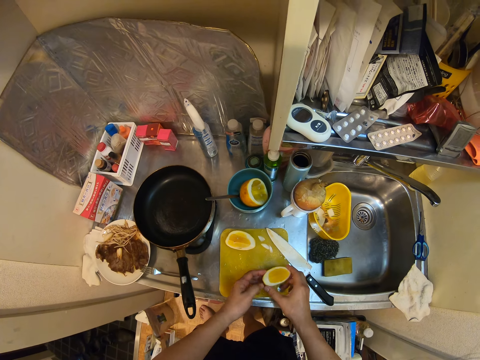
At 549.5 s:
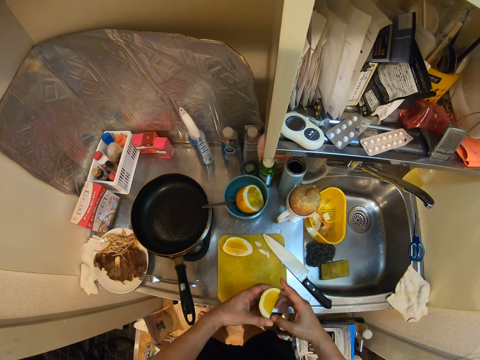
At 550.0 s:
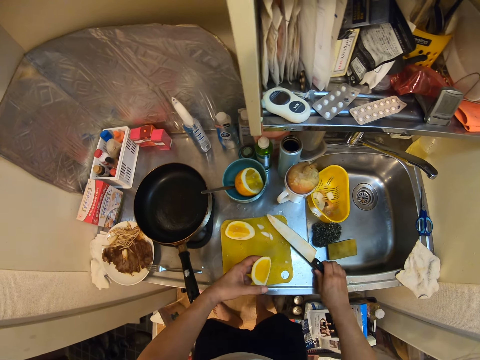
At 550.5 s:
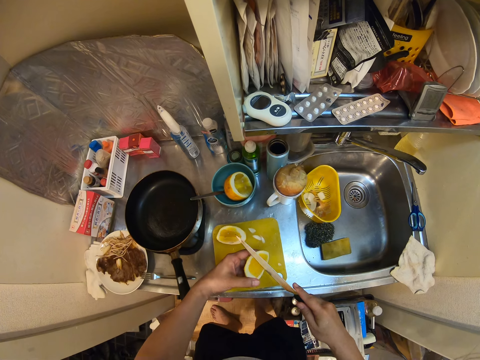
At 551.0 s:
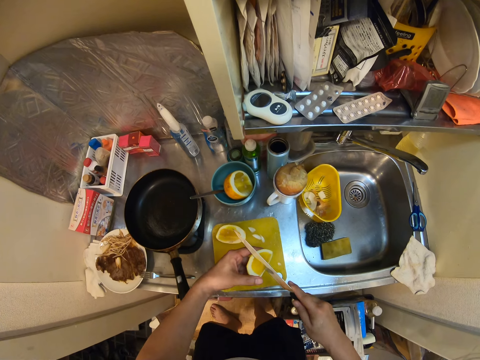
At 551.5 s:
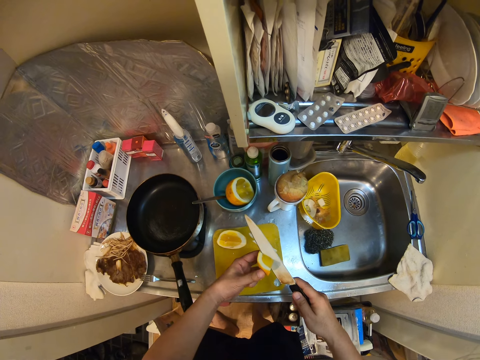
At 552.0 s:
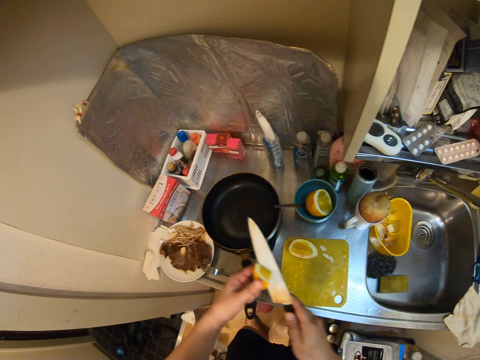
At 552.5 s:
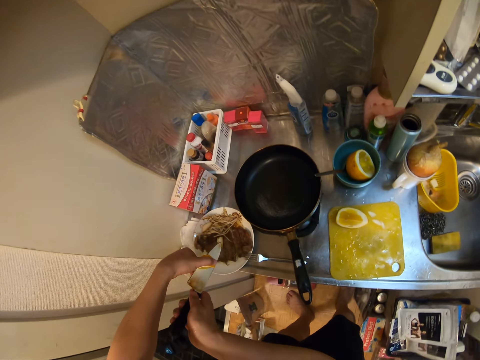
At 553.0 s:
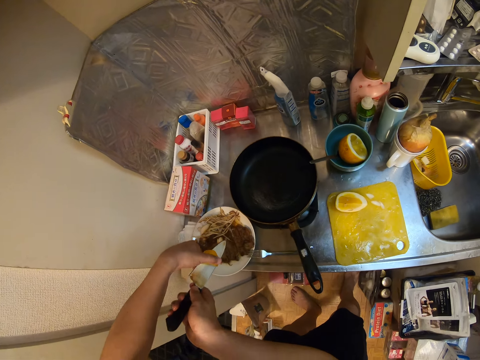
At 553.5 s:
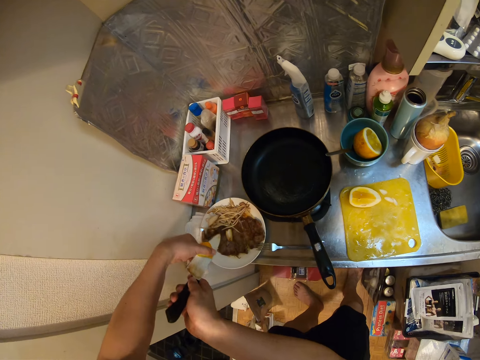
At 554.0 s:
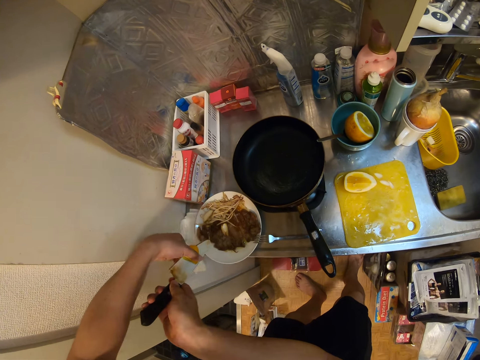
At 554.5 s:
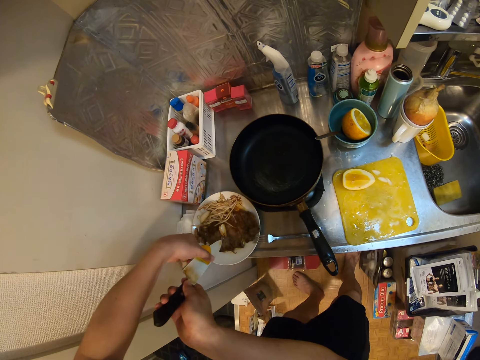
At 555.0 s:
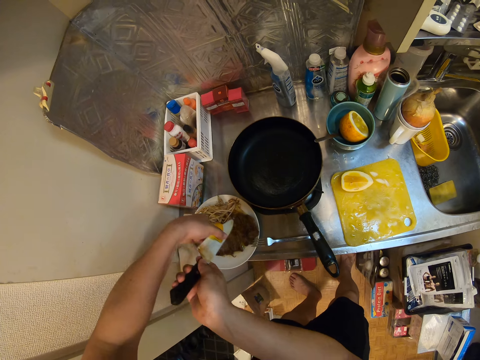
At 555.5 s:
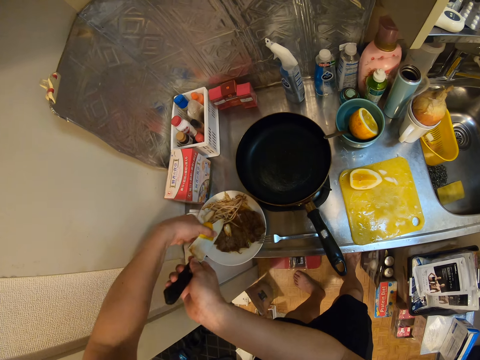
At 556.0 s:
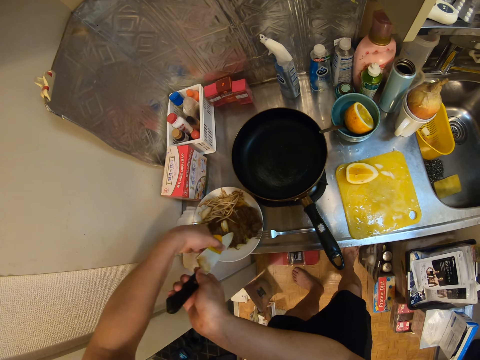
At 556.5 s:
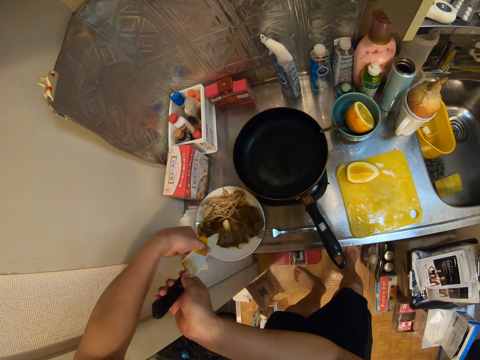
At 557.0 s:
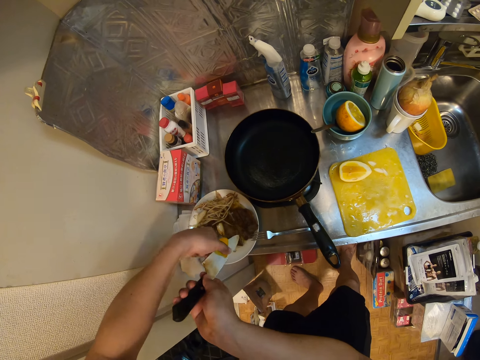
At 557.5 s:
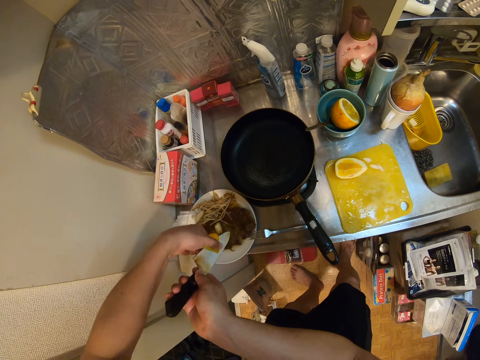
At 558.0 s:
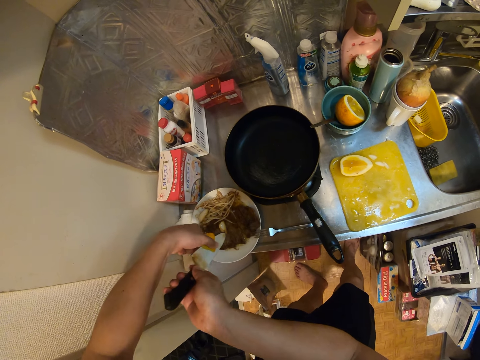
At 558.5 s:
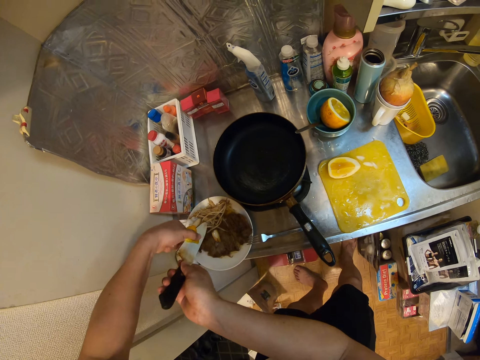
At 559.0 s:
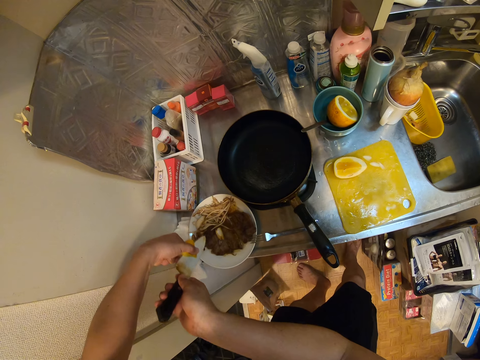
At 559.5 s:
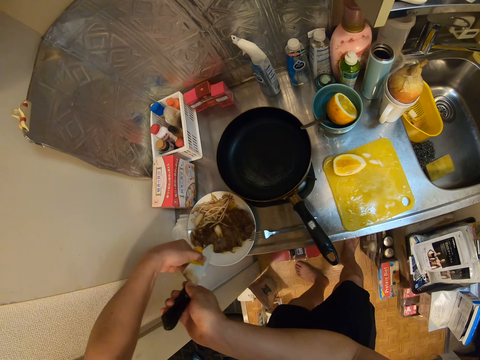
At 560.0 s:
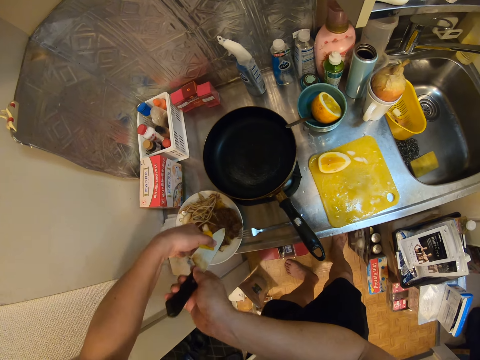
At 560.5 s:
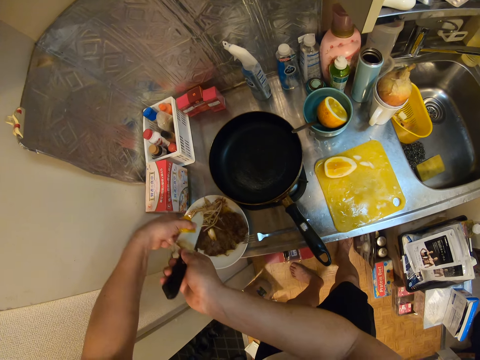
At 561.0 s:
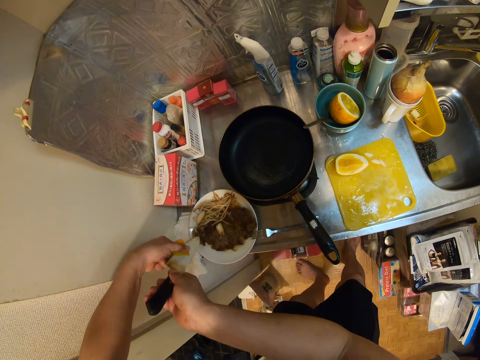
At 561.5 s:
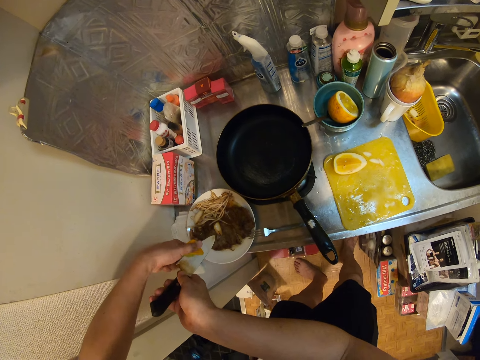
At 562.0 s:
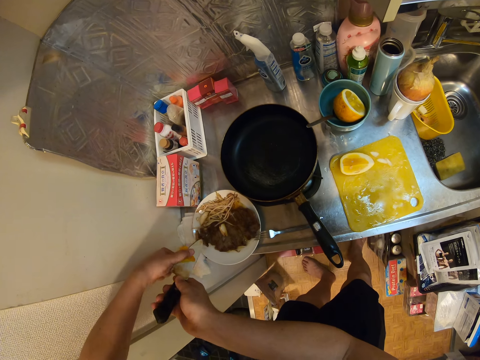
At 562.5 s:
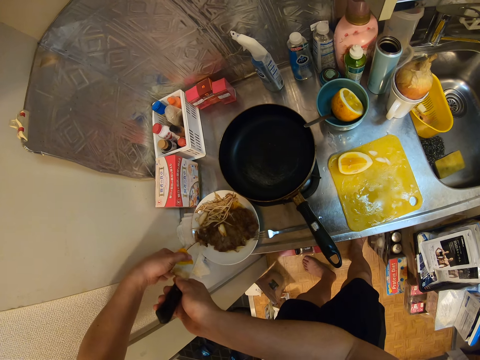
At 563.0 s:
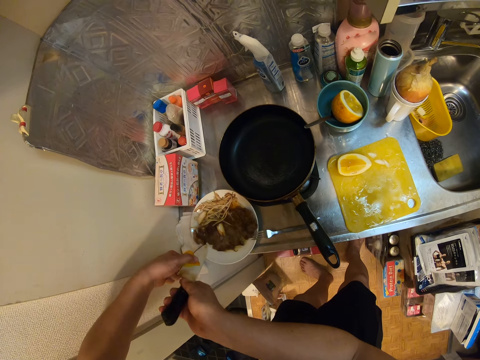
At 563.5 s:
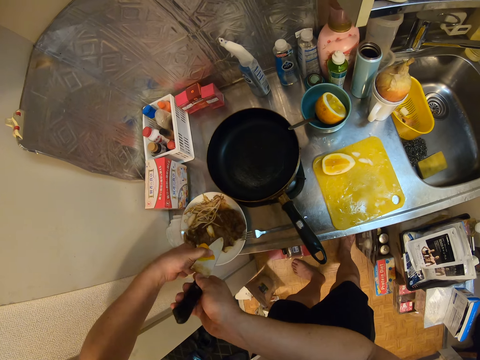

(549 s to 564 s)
The camera wearer puts the knife down. They pick the knife from the cutting board again. They cut the orange with the knife. They squeeze the orange onto the food in the plate on the kitchen countertop.

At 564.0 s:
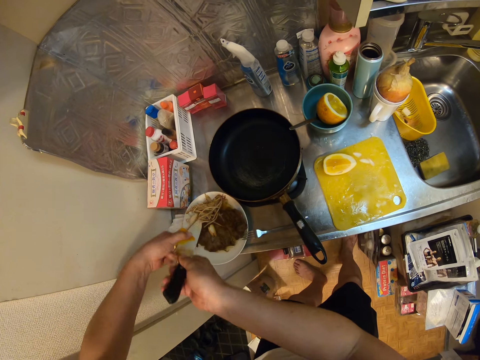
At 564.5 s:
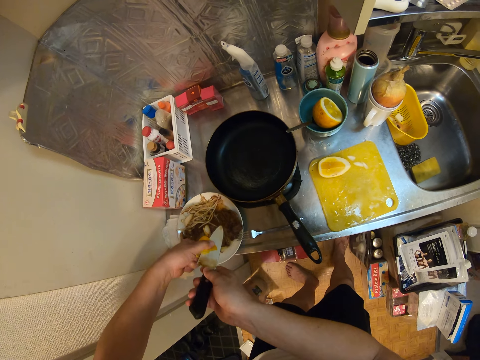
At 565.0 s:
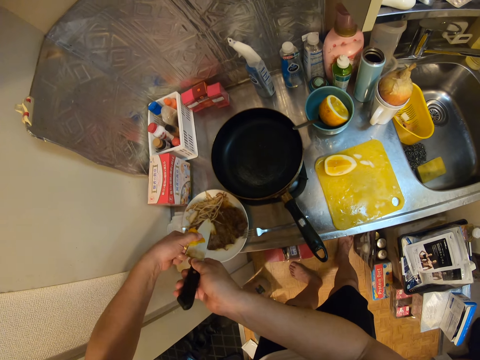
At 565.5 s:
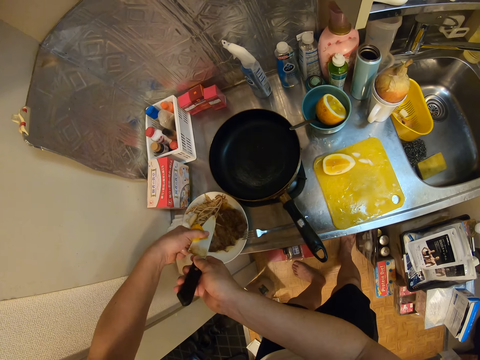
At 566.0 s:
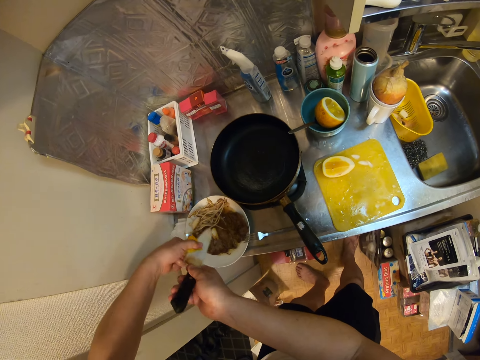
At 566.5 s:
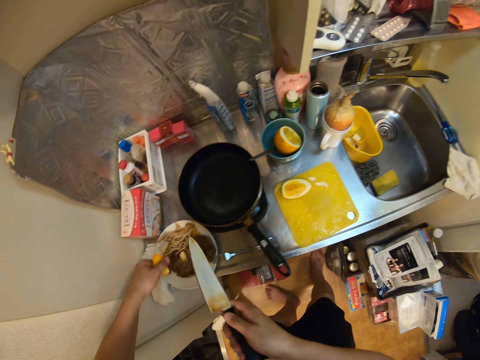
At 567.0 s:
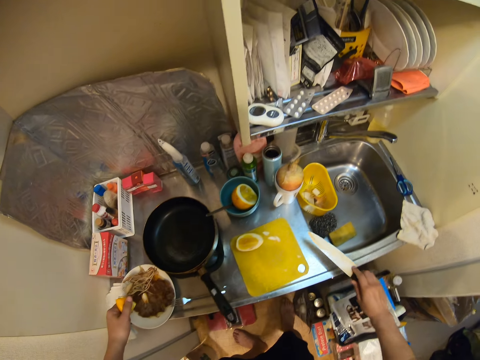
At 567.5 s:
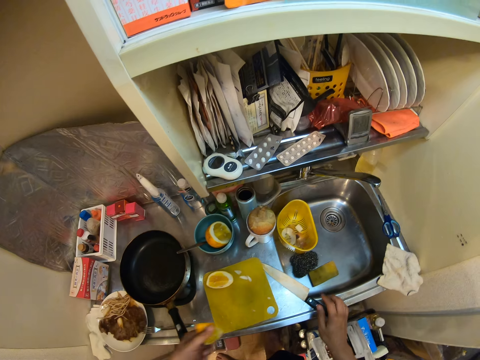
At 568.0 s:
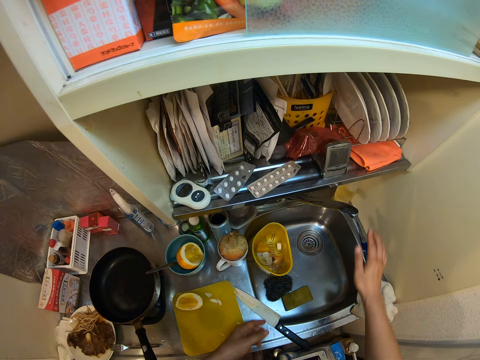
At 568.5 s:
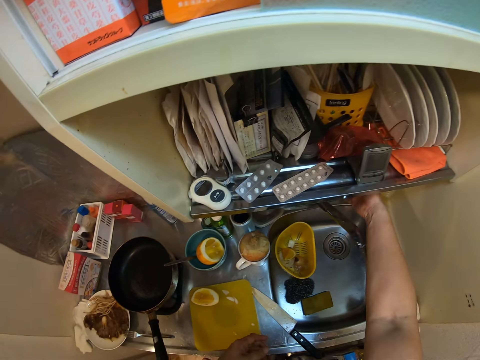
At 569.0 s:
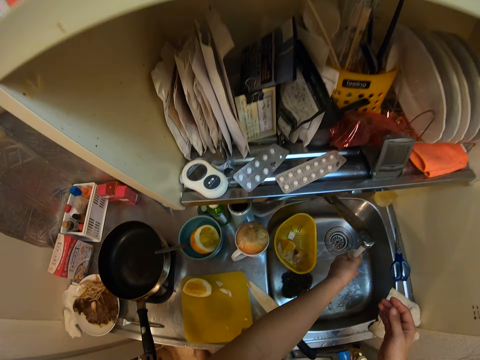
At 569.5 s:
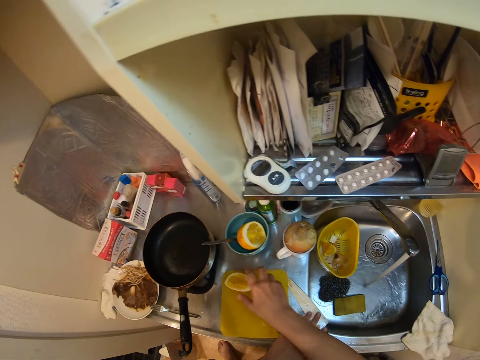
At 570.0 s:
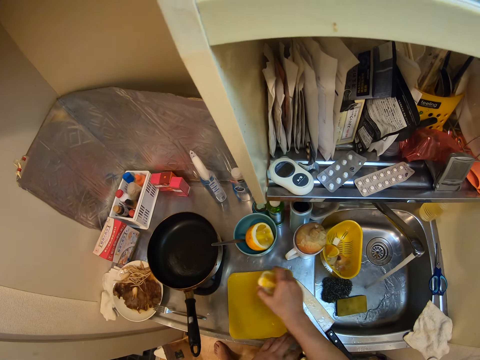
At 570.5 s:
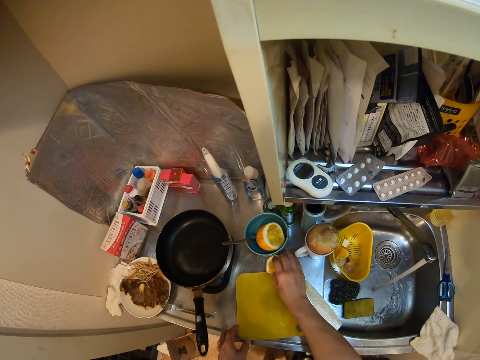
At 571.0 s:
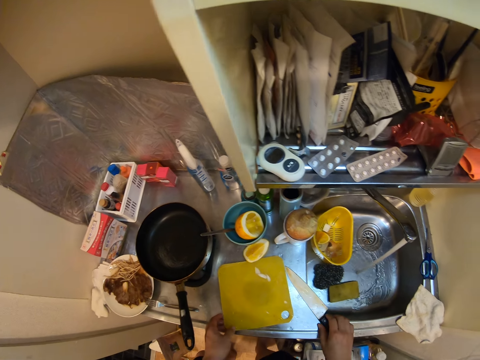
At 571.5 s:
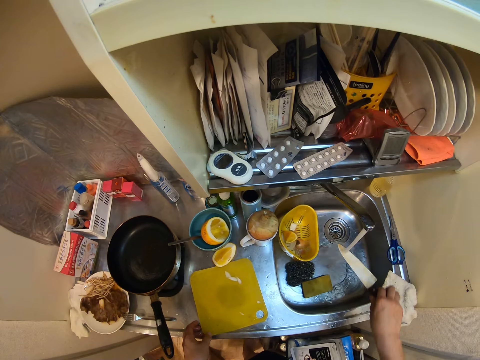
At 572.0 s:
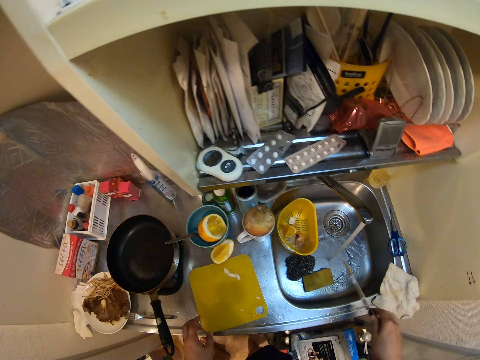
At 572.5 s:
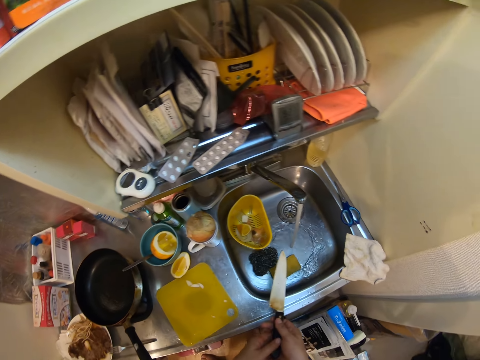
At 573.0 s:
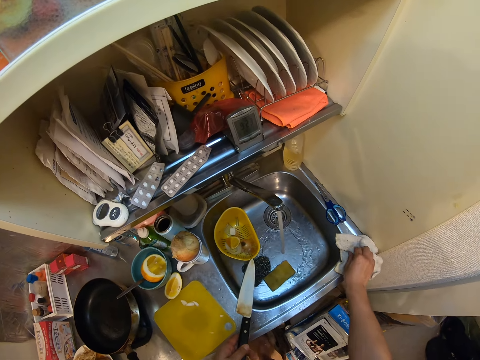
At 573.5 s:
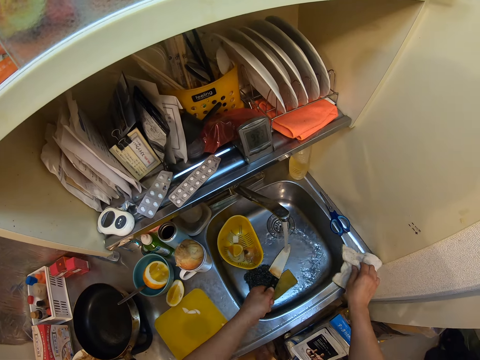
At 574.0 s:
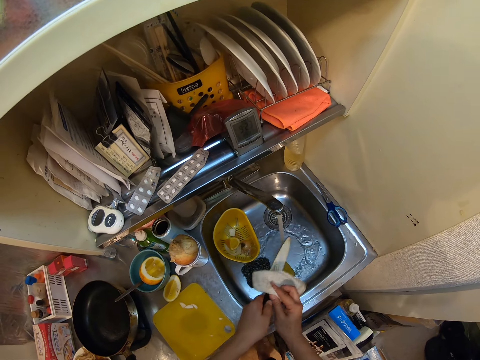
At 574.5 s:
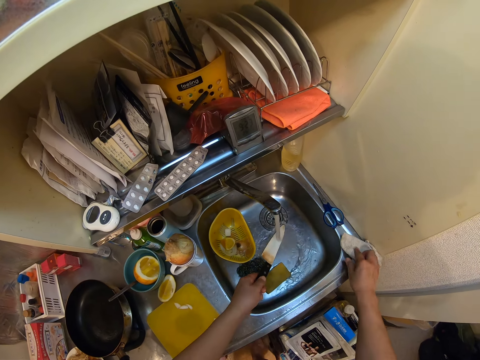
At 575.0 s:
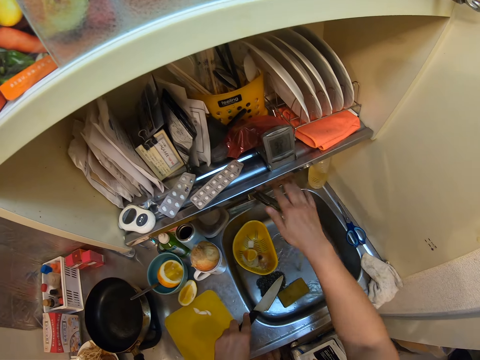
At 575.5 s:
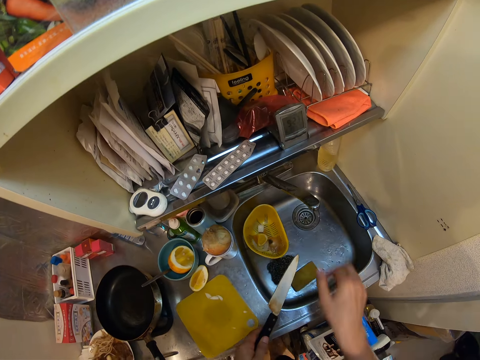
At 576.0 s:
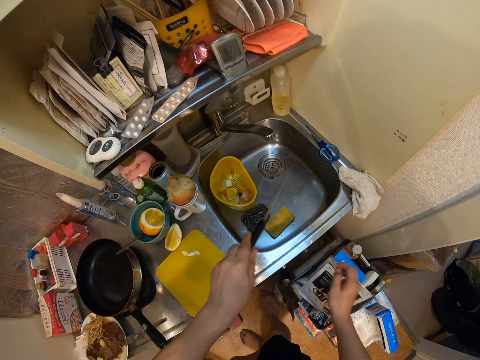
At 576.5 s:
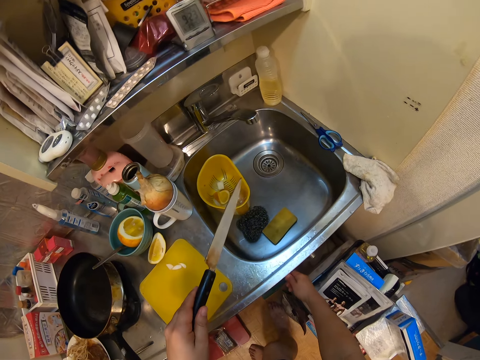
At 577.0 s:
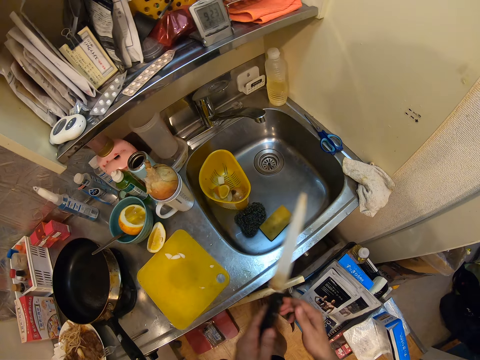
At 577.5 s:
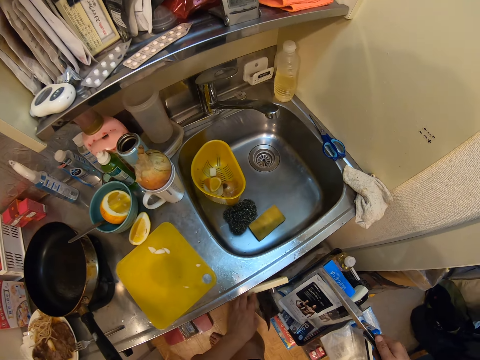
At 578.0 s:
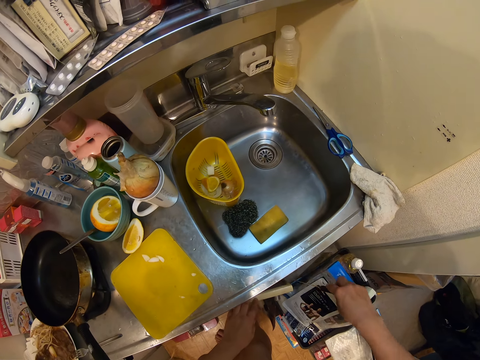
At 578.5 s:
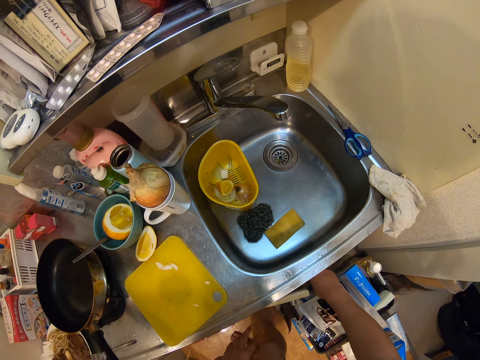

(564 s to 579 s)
The camera wearer drops the knife on the cutting board again. He drops the orange inside the basket in the kitchen sink. He turns on the faucet. He rinses his hand. He picks the other piece of orange from the cutting board. He moves the fruit. He puts the piece of orange on the kitchen slab. He picks the knife from the kitchen slab. He rinses the knife. He passes the knife from his right hand to his left hand. He picks a cloth on the edge of the sink. He puts the knife in the water. He washes the knife. He wipes the knife with the cloth. He puts the knife in the water and drops the cloth on the edge of the sink. He turns off the faucet. He opens a kitchen cabinet drawer. He puts the knife inside the cabinet.
